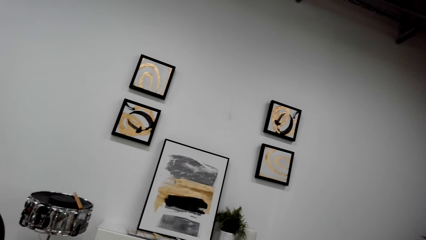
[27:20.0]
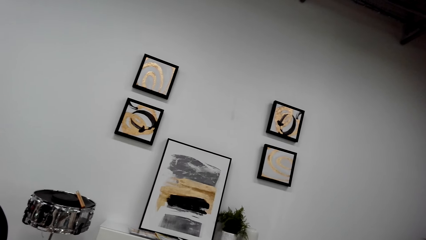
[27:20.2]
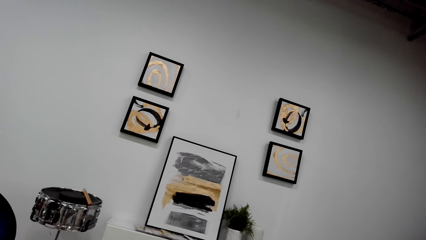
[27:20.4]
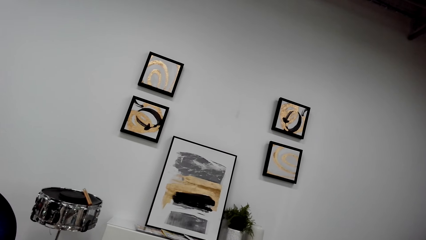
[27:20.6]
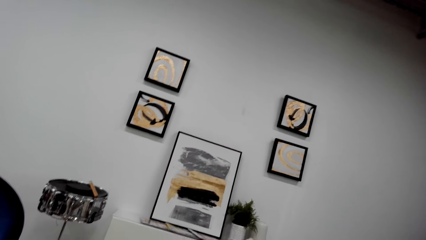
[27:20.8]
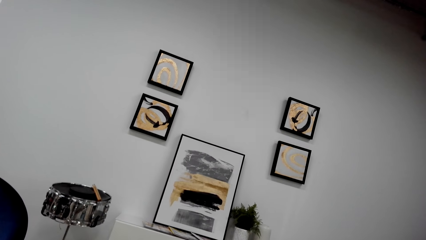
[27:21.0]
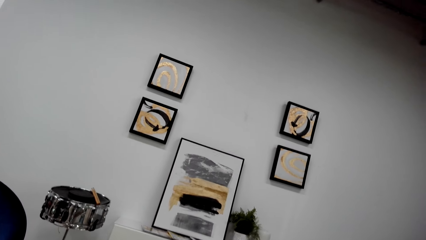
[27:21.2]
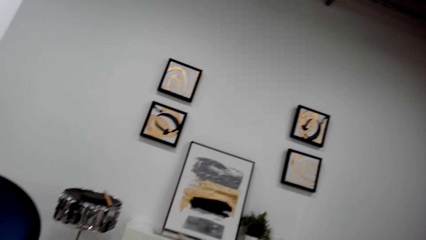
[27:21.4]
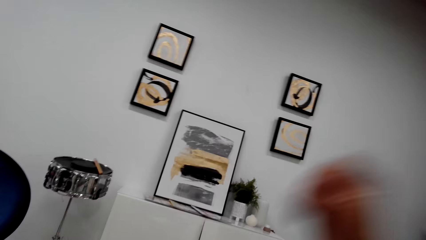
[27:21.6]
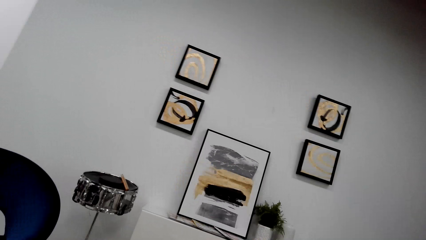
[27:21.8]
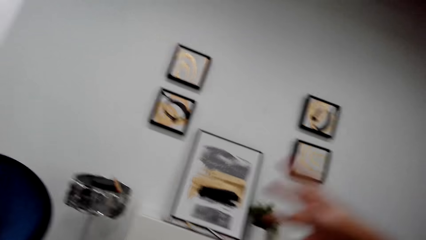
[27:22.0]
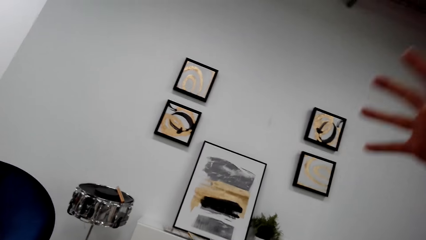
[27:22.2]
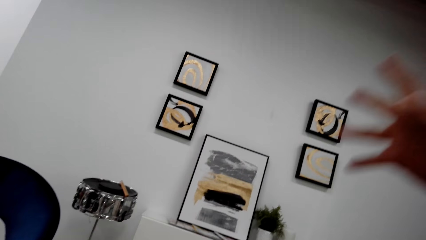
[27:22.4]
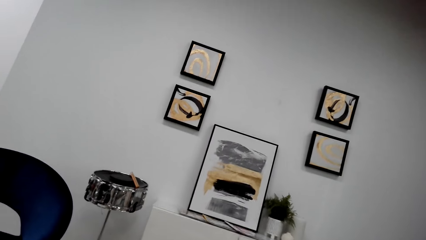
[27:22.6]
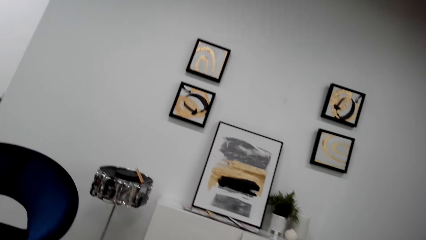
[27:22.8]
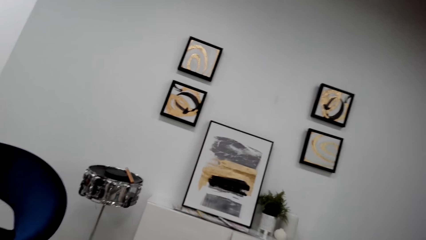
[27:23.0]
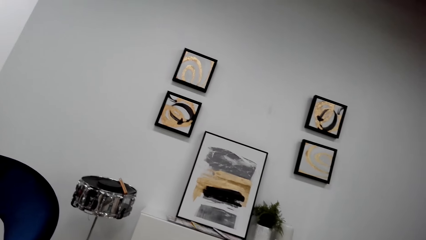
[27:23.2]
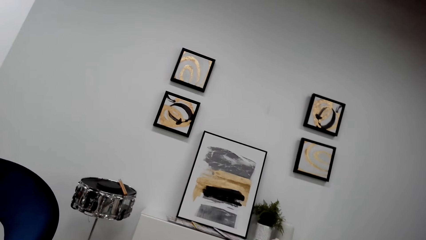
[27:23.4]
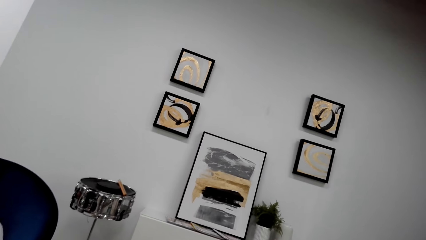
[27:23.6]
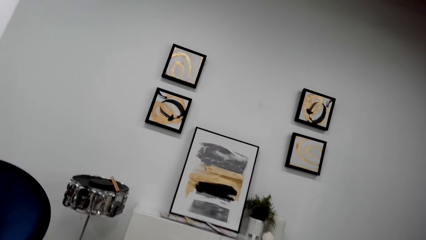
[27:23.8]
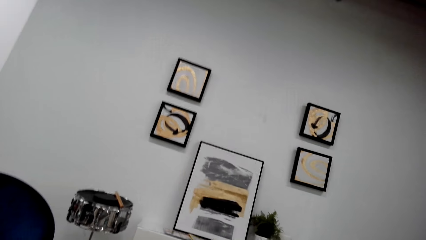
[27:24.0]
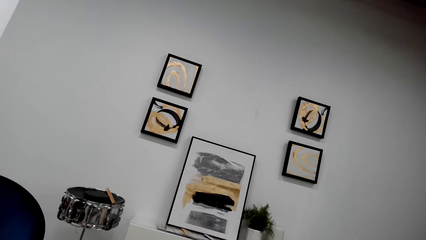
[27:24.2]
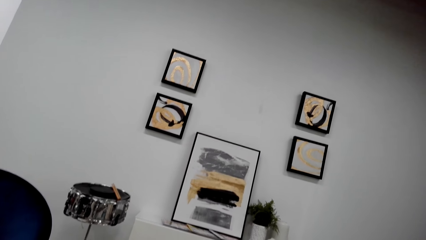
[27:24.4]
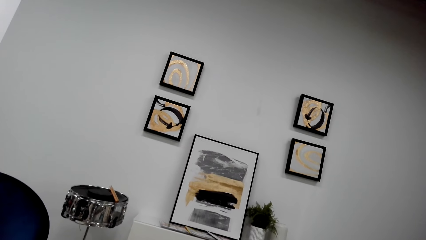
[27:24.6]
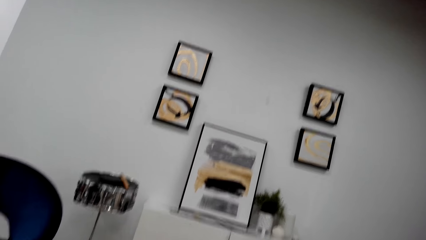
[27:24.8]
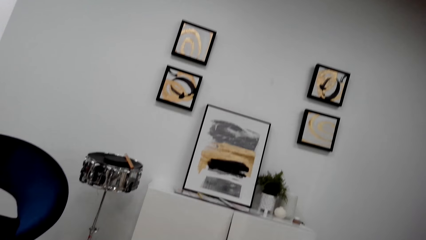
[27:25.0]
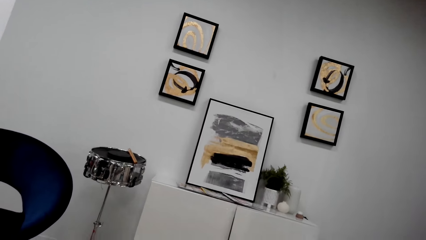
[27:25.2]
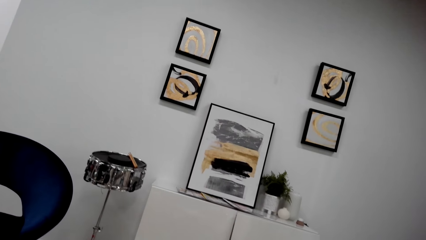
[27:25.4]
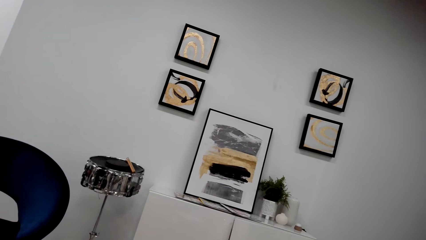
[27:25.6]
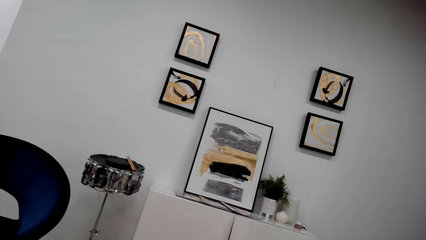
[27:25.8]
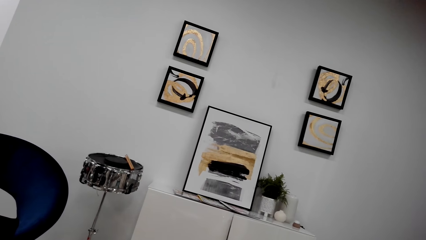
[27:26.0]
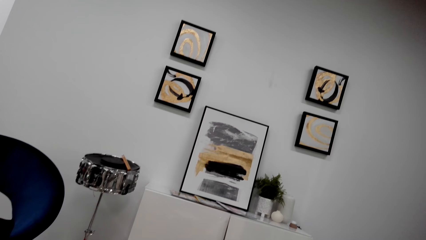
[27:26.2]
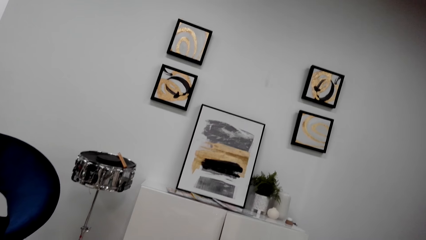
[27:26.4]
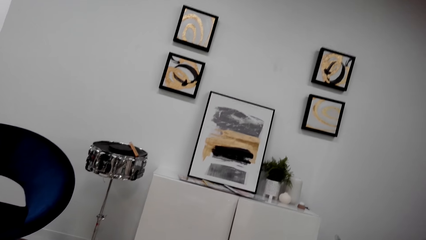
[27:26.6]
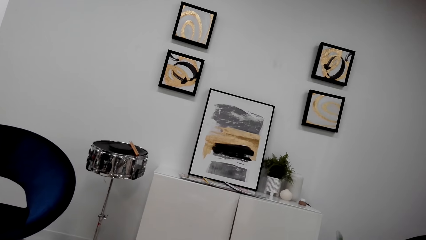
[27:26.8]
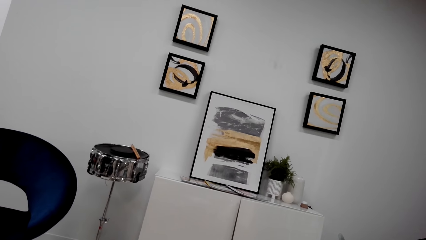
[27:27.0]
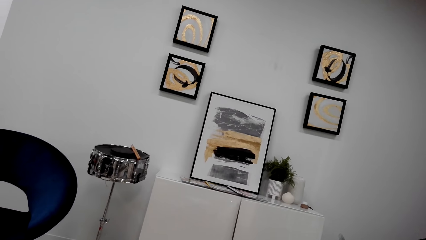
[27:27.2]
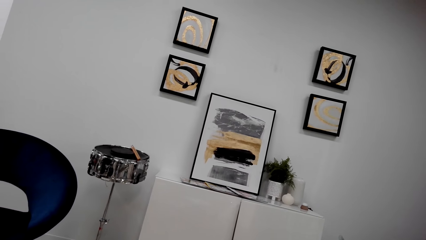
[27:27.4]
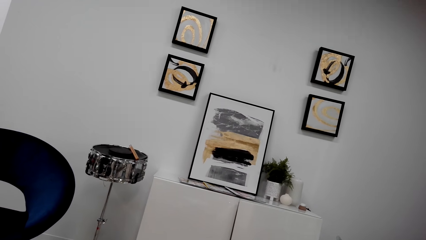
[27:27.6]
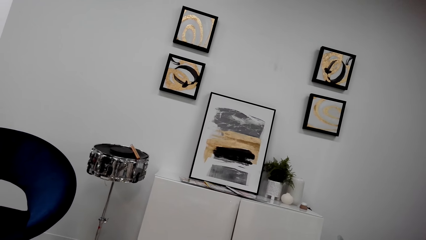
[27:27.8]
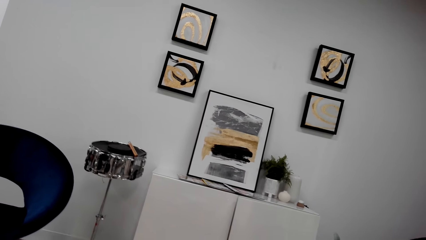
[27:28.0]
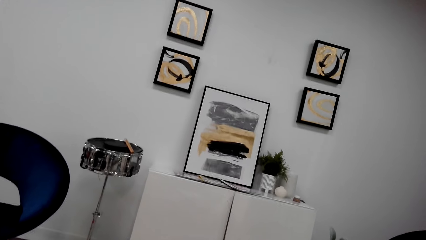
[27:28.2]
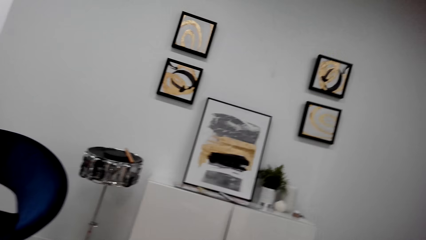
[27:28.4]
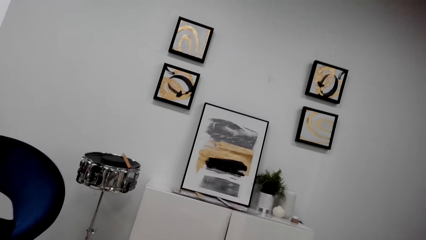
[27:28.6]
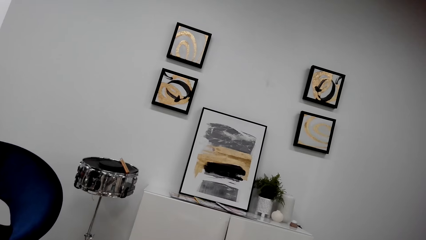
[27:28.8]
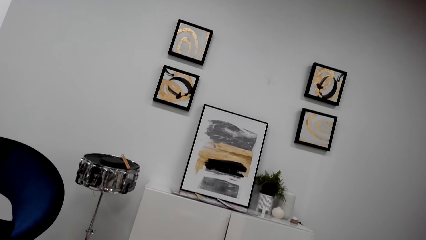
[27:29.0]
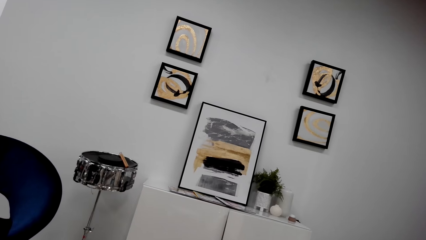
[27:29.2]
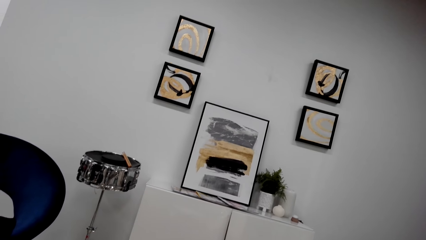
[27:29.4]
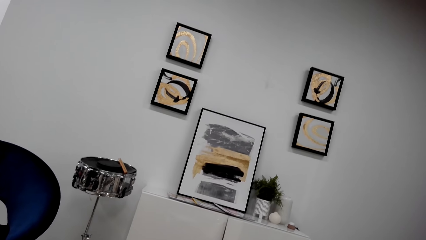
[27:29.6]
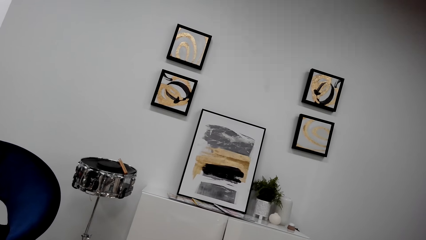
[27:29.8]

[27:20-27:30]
The camera wearer moves a hand. They stare at the wall.

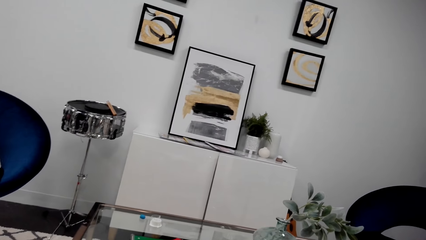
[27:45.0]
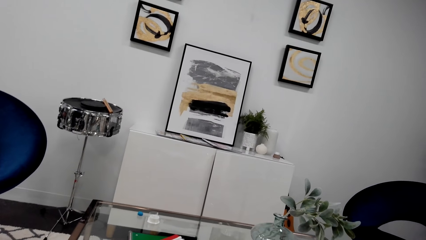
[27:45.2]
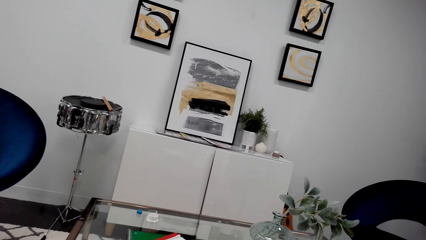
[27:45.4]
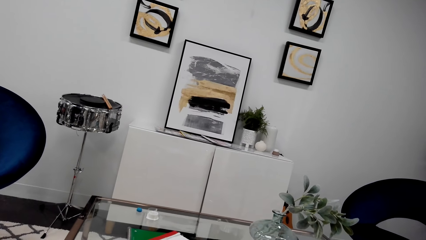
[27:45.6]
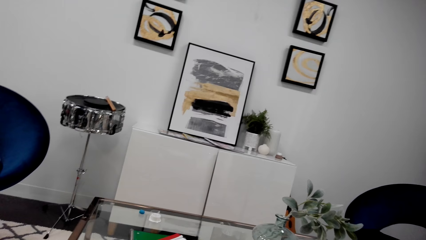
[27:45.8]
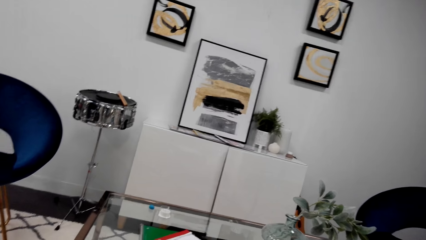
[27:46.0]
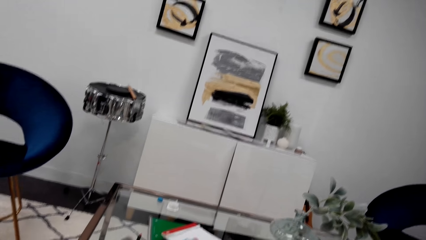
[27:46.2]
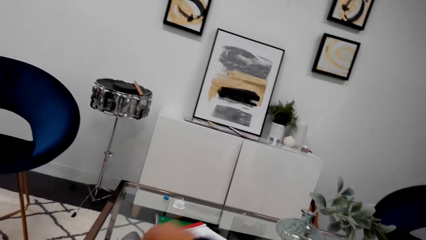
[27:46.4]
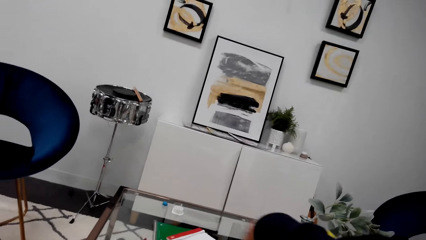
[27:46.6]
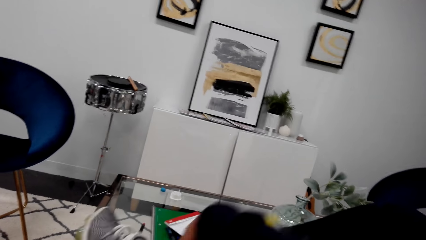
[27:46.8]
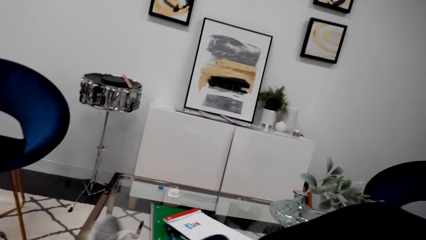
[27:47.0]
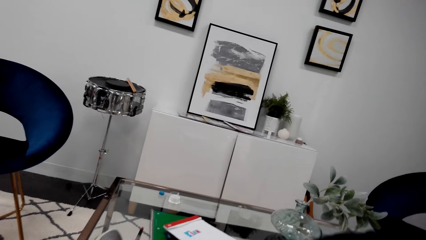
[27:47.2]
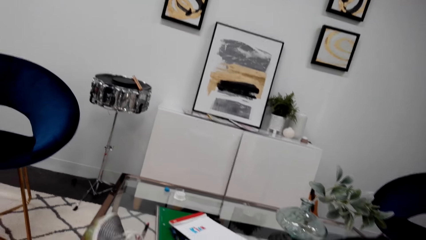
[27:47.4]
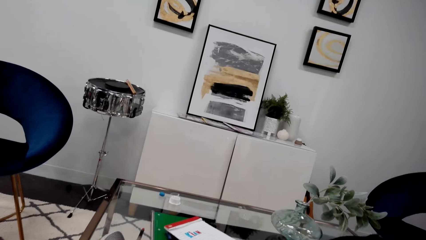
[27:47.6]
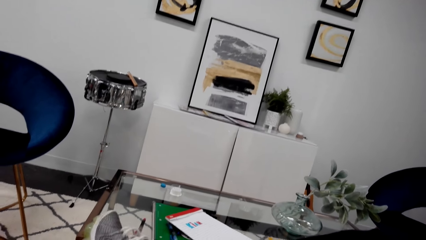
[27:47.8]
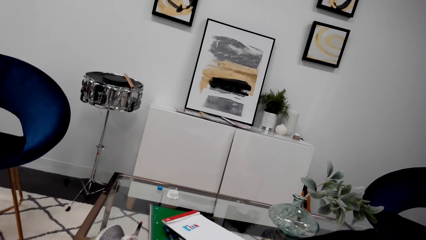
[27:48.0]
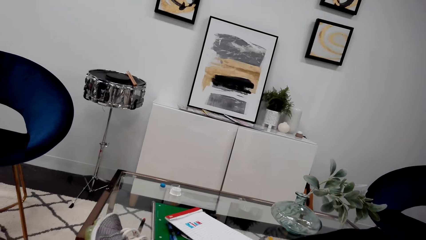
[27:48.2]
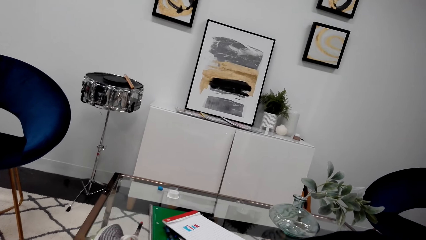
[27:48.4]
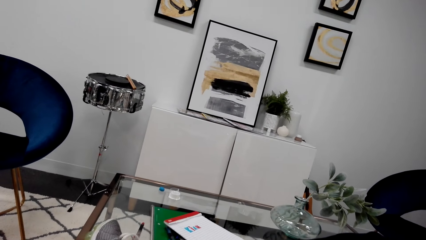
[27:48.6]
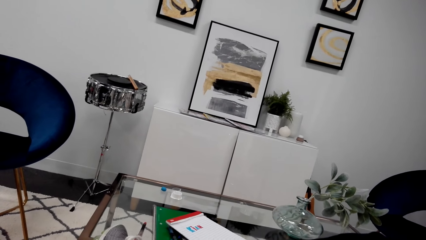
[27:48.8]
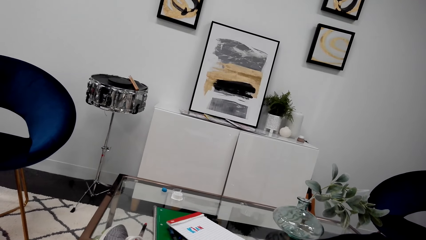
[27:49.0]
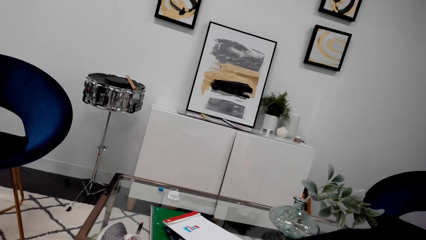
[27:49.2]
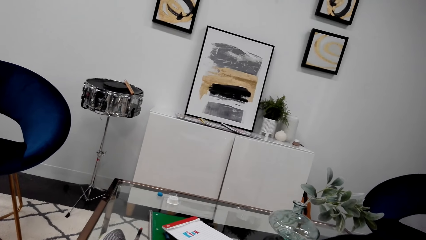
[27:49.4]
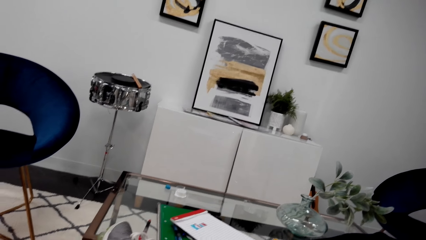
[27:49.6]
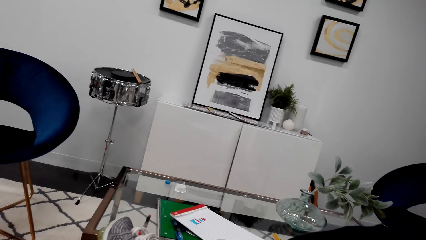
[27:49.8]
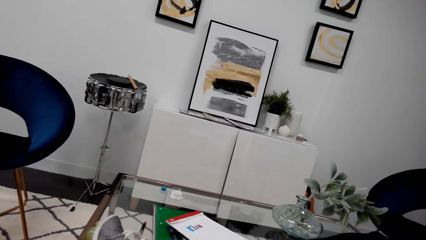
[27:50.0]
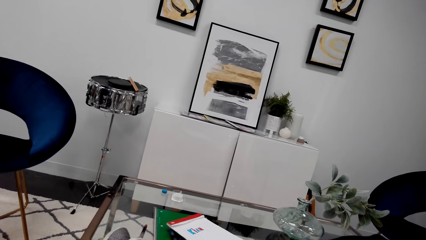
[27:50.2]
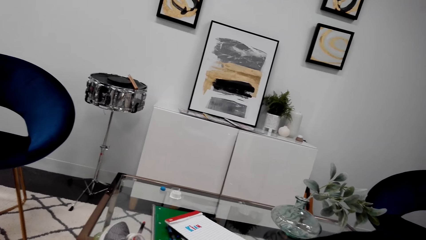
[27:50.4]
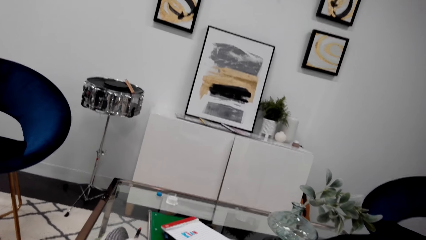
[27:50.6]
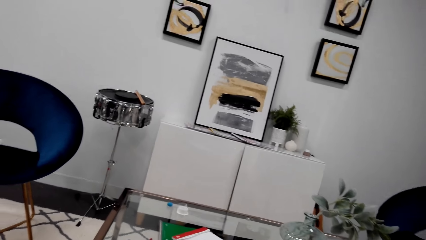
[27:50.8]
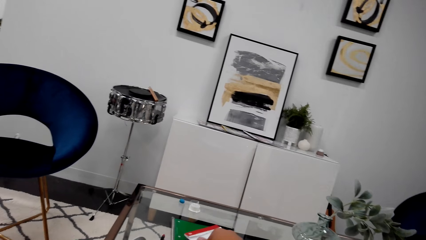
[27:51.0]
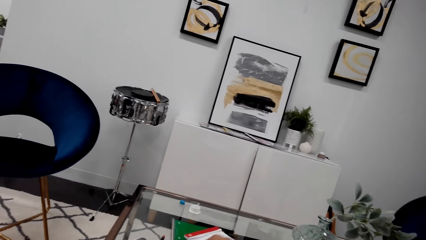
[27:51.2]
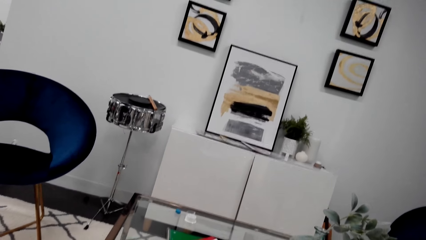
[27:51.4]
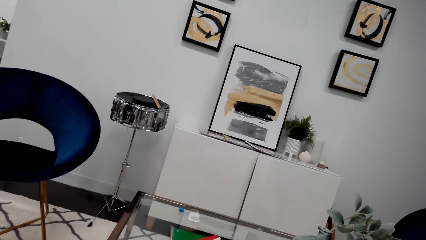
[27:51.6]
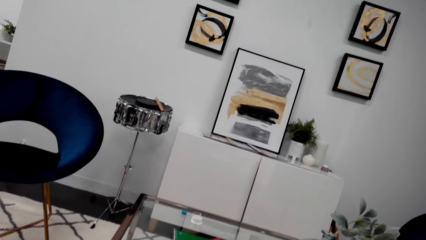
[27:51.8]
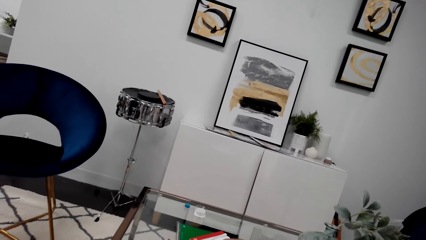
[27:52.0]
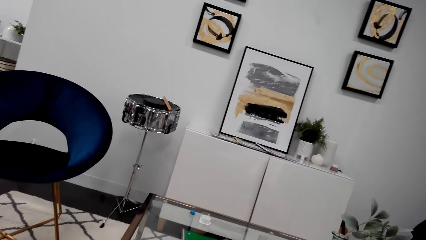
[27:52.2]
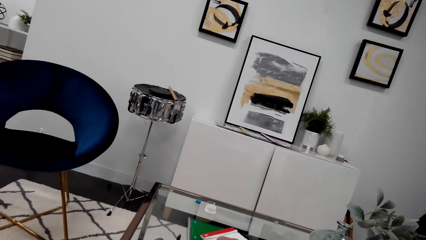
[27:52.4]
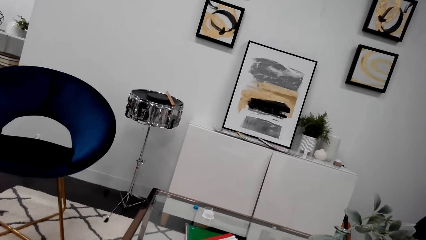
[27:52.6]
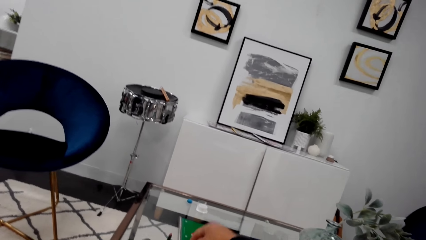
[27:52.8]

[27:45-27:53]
The camera wearer moves a hand. They are painting on a paper. They shake a leg. They stare at the wall.
